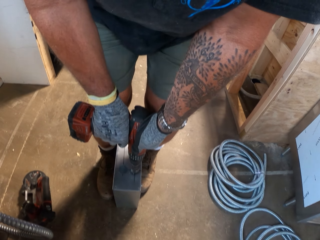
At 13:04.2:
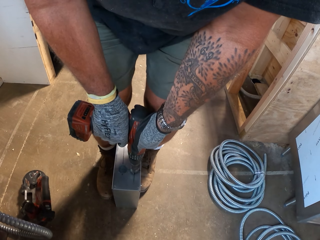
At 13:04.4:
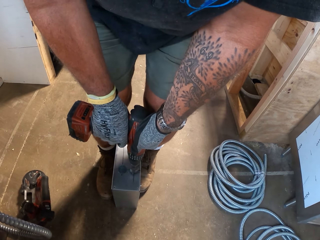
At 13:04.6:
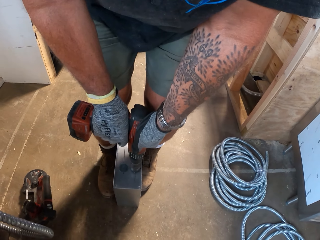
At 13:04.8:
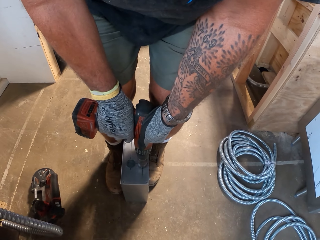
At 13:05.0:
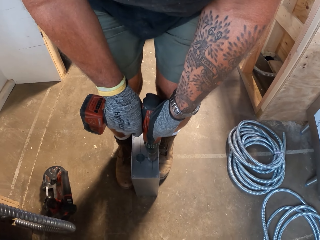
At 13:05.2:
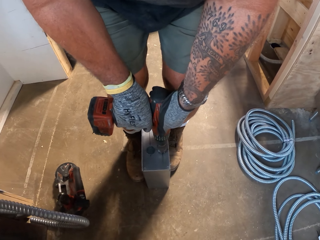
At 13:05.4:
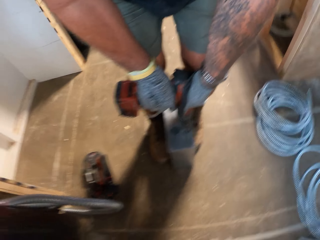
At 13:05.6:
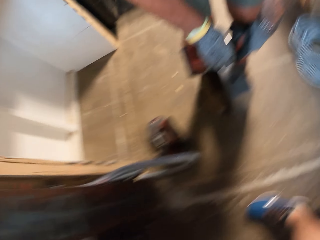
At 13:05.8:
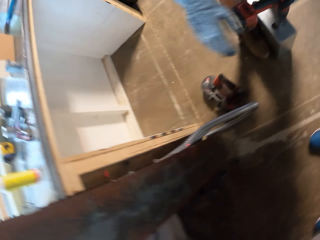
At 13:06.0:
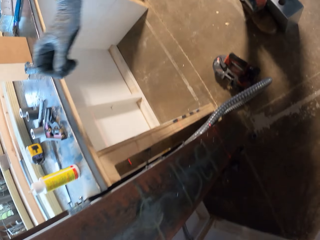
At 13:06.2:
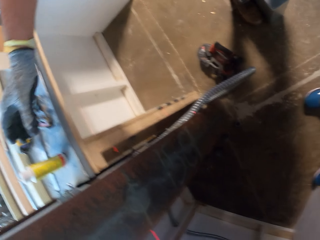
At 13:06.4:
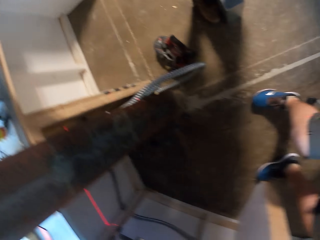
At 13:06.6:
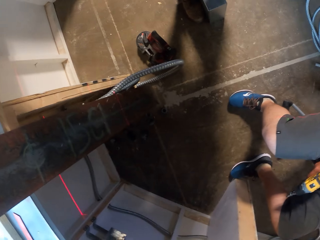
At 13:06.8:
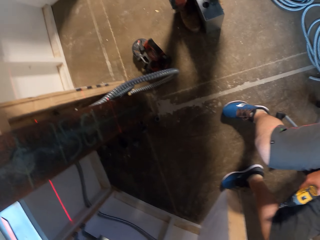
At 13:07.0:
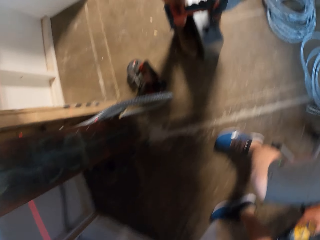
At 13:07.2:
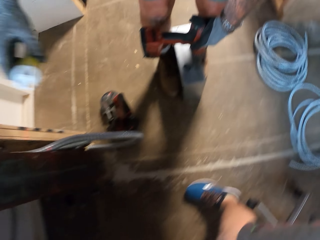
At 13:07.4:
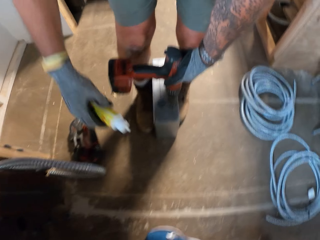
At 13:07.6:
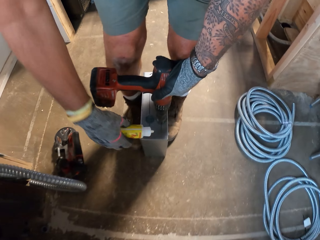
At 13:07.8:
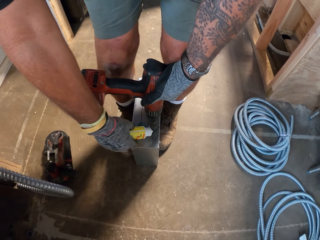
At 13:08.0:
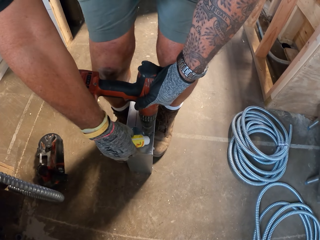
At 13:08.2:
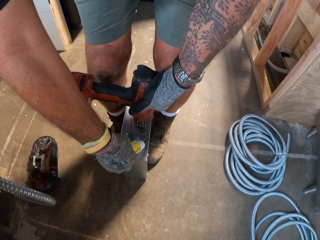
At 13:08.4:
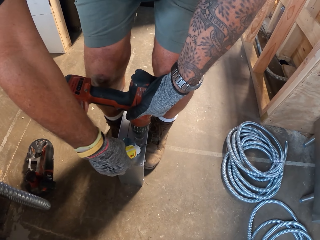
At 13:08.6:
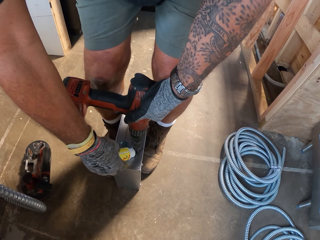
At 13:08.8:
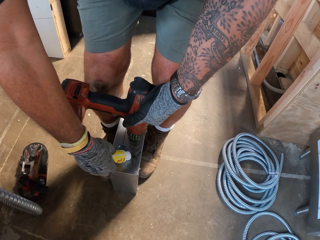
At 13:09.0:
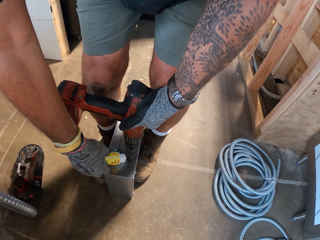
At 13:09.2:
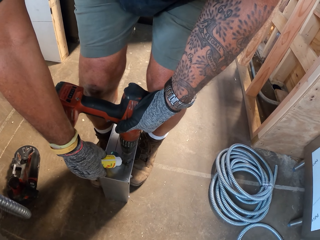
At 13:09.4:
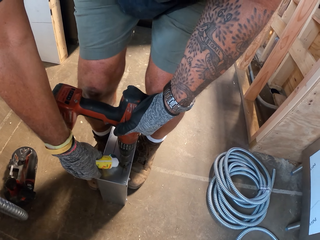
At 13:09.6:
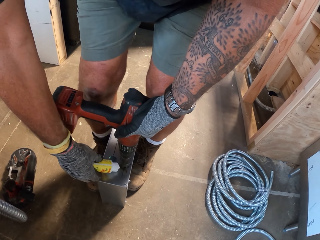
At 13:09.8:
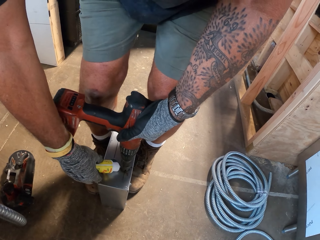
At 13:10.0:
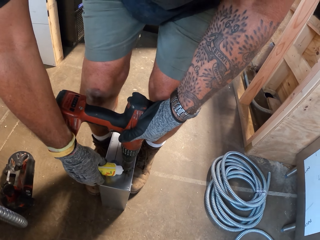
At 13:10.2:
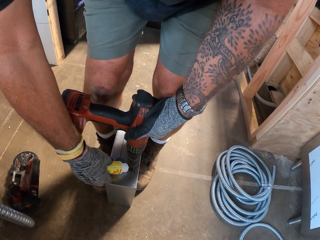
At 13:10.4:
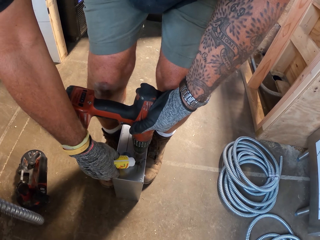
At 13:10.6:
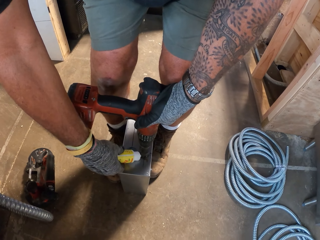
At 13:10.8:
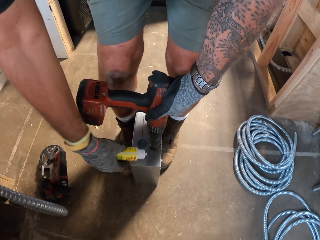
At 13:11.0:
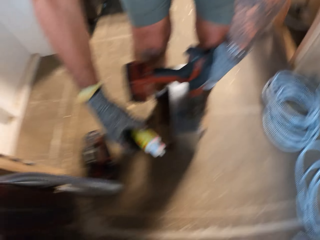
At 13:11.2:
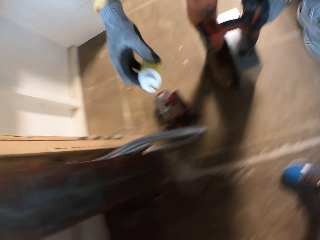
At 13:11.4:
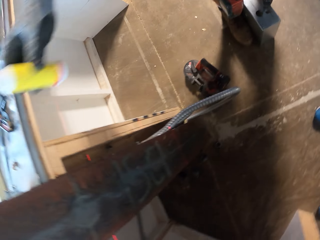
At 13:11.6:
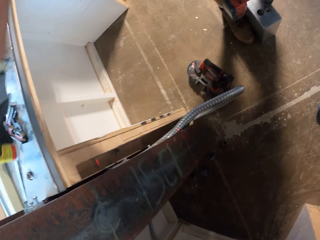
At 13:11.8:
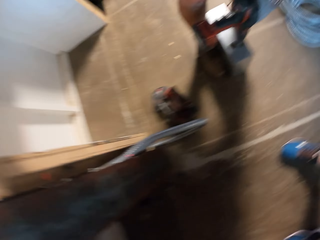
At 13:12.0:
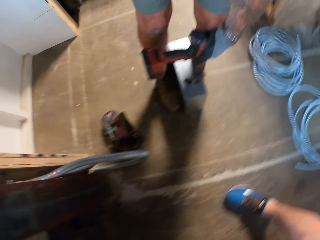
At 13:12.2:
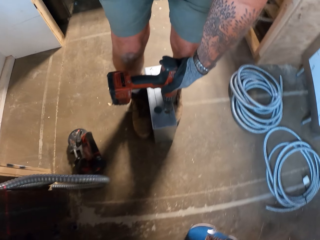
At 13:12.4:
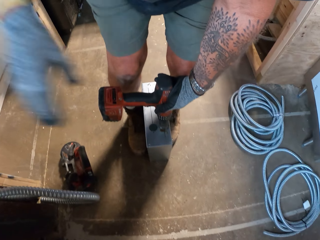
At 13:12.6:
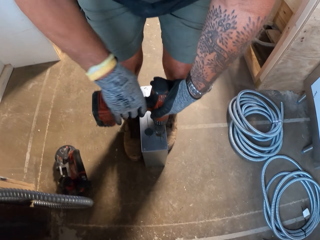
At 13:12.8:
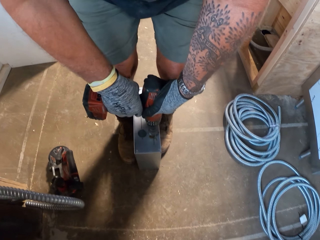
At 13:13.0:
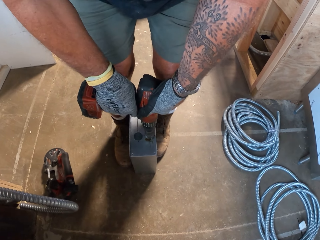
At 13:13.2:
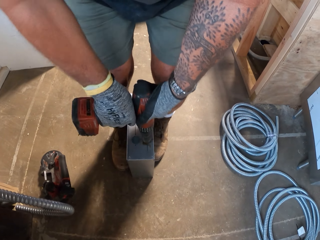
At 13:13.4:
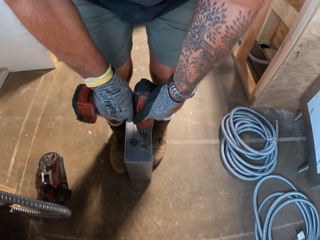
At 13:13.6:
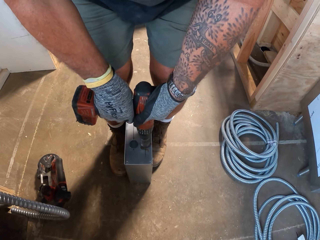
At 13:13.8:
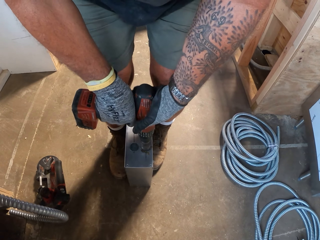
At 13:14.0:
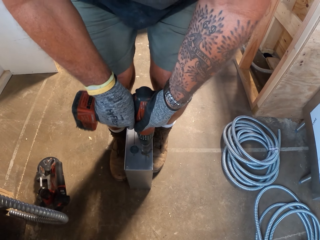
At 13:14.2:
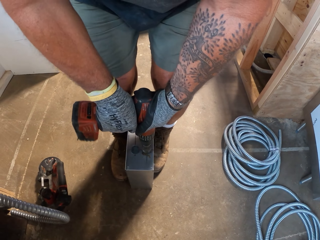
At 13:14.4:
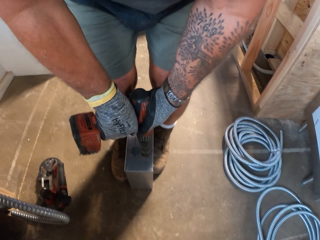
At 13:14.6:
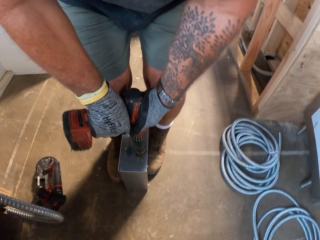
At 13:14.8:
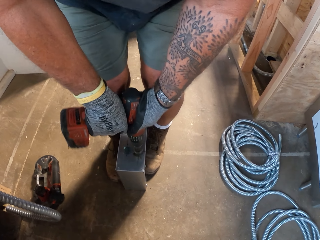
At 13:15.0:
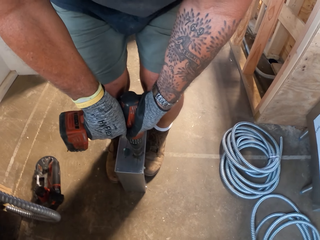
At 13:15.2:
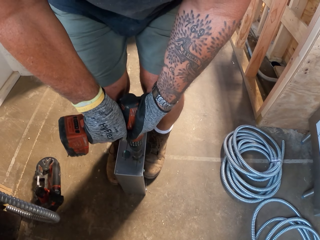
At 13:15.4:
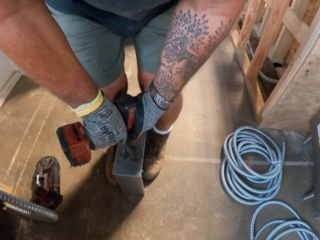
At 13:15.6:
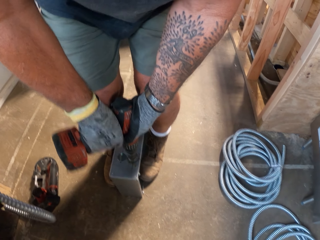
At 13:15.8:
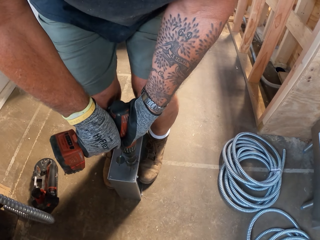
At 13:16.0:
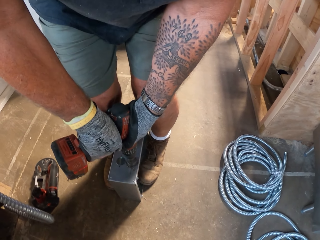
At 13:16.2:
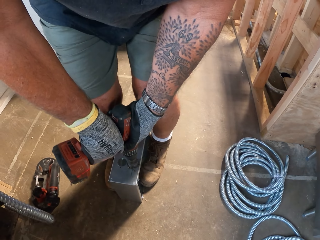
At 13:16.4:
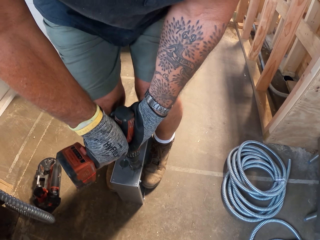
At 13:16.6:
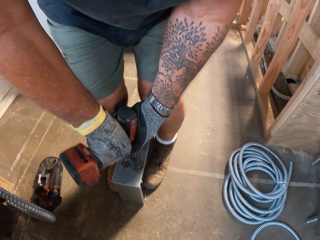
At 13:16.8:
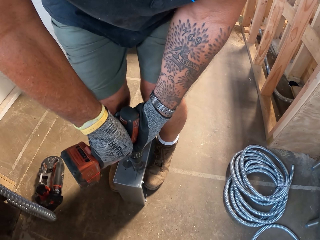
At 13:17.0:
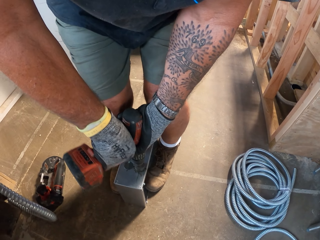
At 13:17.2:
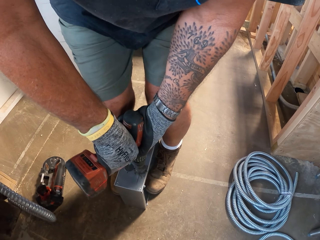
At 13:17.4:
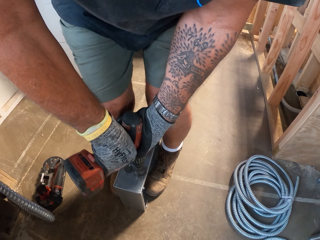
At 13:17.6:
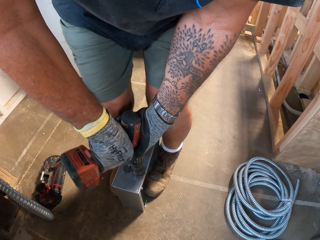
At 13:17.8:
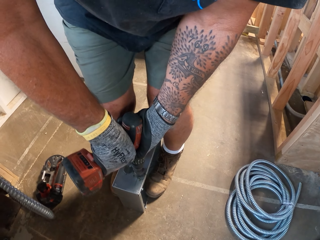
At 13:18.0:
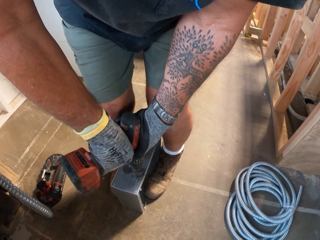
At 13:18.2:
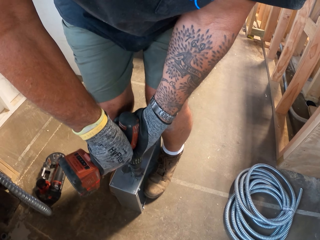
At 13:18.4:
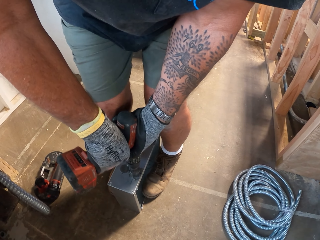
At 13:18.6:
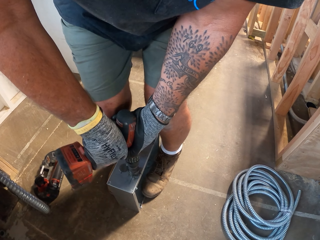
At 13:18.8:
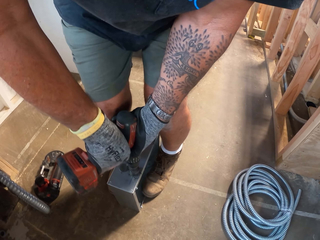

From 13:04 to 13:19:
The camera wearer picks up a bottle from the table. They pour the liquid on the metal box. They put the bottle on the table. They drill on the metal box.

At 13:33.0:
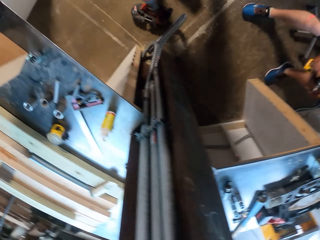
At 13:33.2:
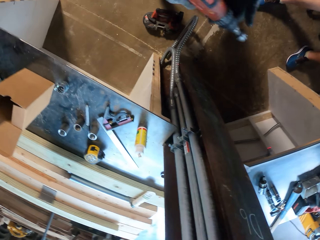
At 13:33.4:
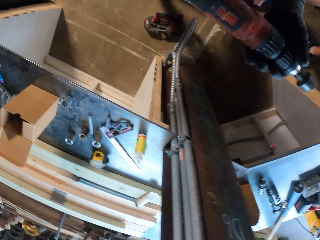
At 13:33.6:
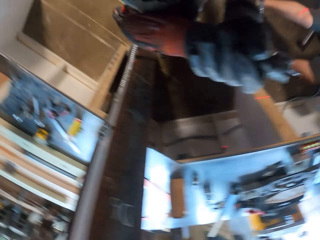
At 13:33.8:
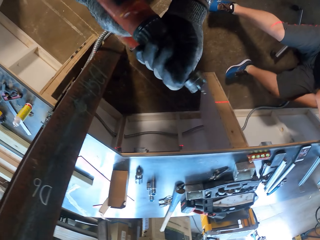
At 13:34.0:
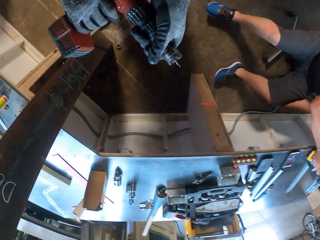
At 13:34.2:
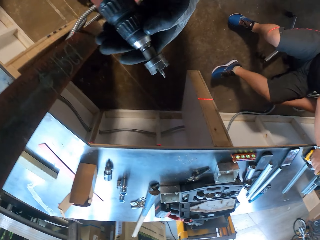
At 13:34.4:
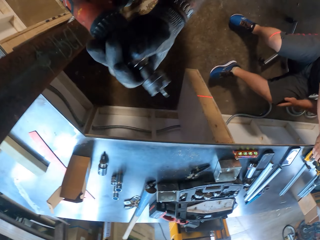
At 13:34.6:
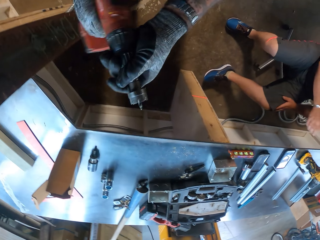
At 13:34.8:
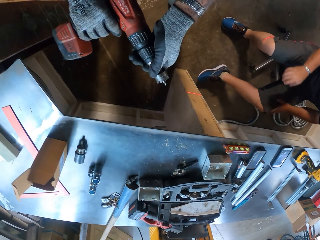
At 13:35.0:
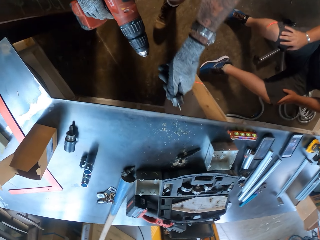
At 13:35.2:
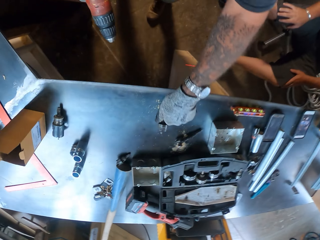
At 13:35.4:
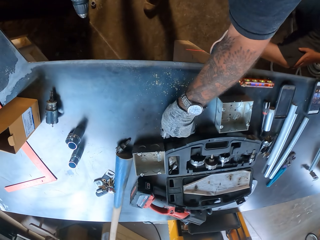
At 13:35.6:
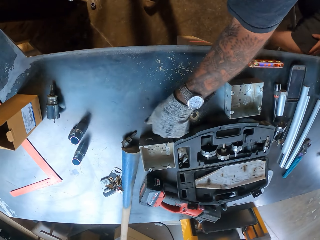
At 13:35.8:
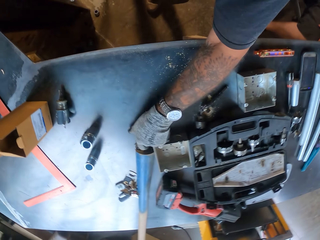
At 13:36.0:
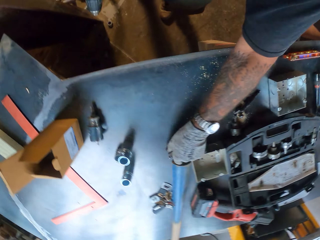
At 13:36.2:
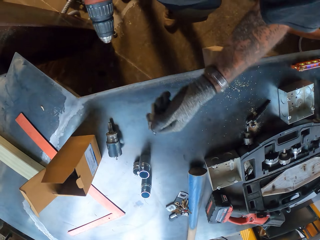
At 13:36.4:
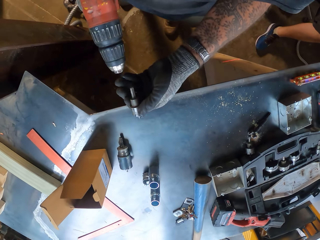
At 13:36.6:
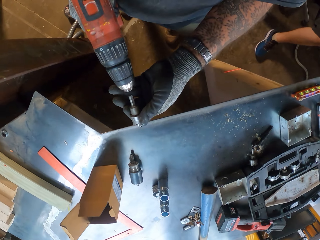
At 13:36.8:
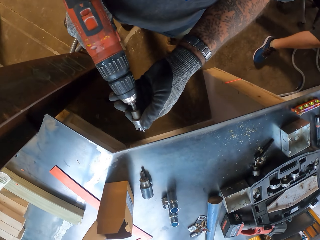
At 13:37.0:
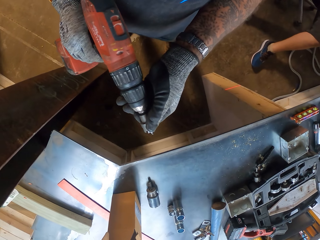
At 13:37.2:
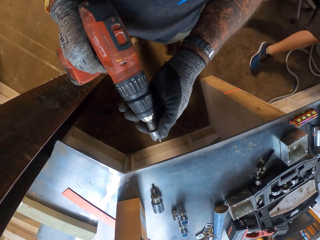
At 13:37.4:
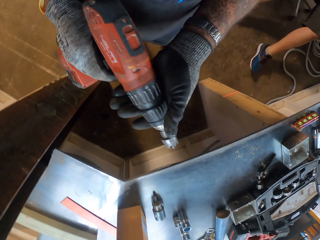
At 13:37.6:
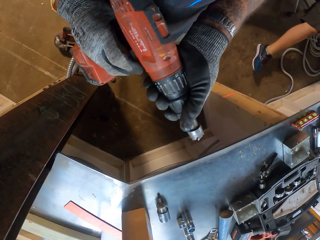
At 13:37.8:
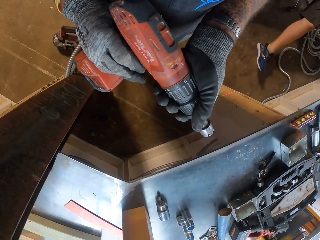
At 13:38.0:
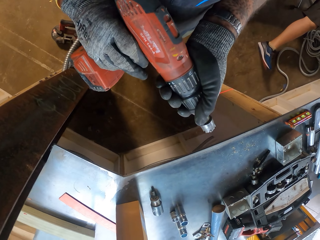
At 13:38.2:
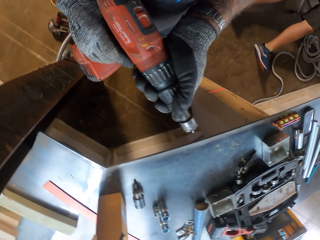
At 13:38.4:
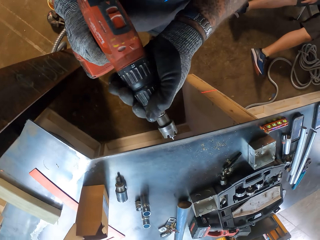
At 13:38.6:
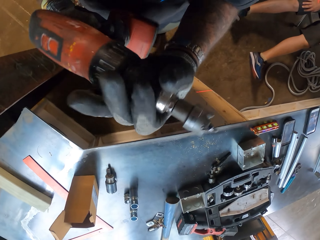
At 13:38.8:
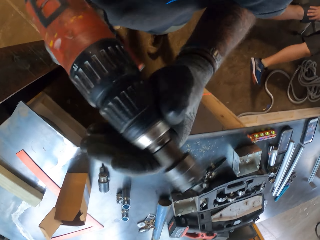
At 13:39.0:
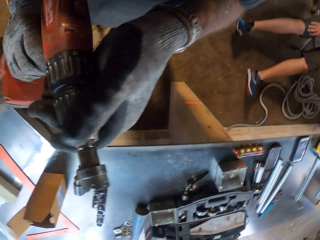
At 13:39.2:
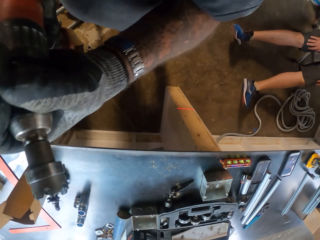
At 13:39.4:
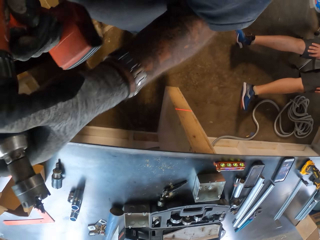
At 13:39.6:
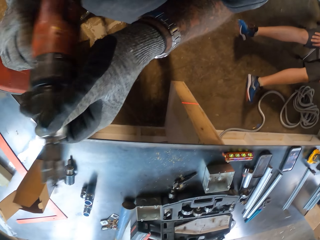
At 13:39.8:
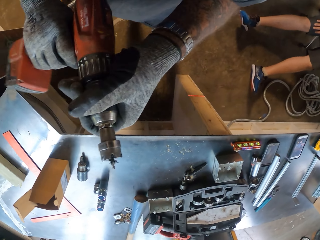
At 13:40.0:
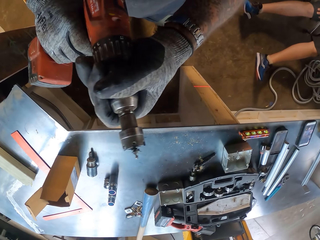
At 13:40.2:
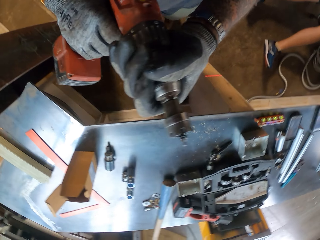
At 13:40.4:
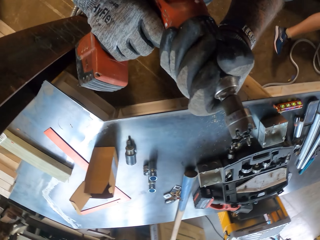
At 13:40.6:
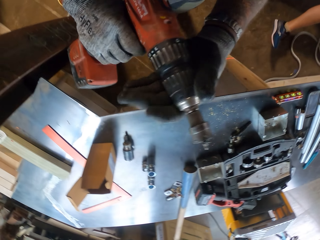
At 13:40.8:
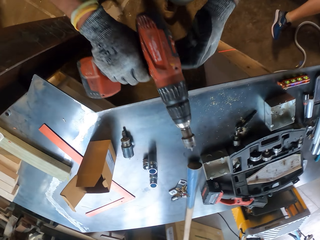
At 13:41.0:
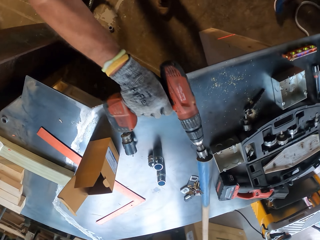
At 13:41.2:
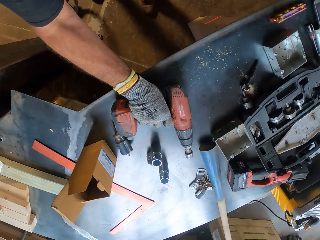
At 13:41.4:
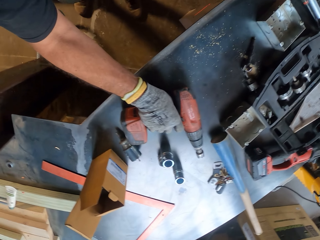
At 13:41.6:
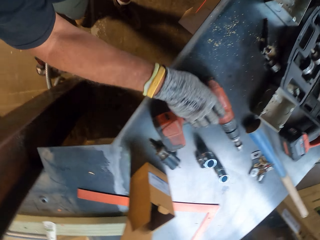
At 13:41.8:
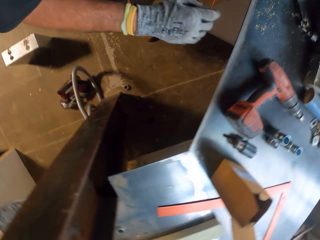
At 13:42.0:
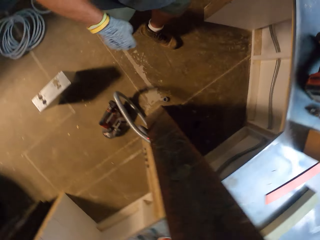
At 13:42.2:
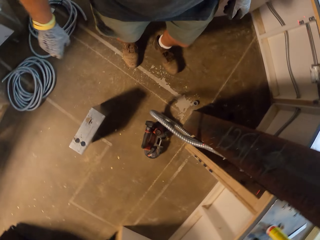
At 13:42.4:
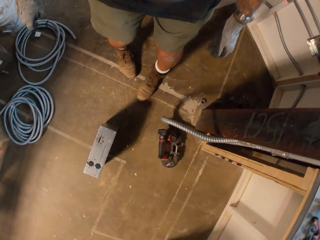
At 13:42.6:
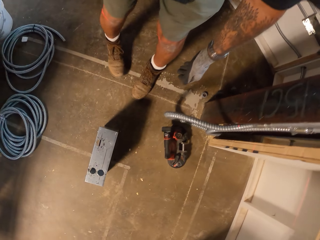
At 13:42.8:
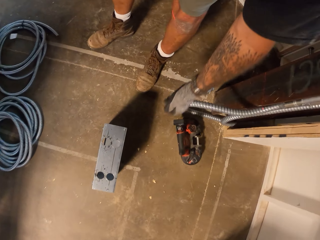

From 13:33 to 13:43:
The camera wearer removes something from the drill. They open the keyless drill chuck. They place the keyless drill chuck on the table. They pick up something from the table. They put another keyless drill chuck on the drill. They tighten the keyless drill chuck. They place the cordless drill on the table.
